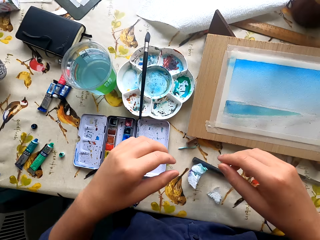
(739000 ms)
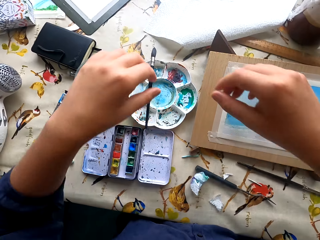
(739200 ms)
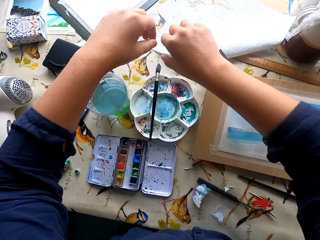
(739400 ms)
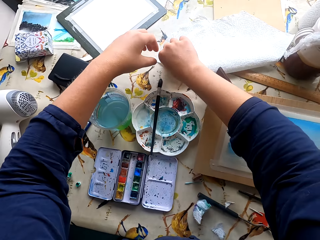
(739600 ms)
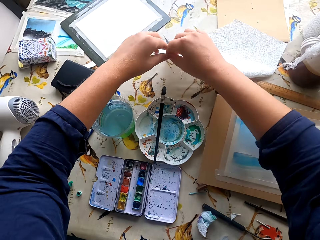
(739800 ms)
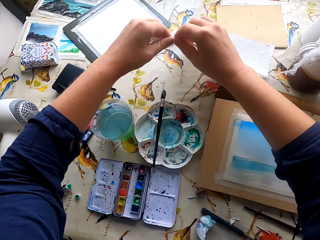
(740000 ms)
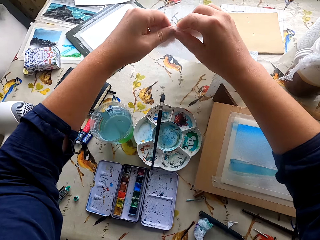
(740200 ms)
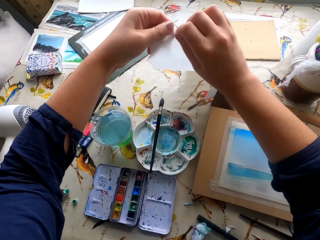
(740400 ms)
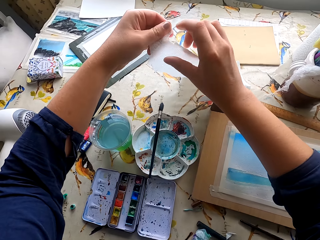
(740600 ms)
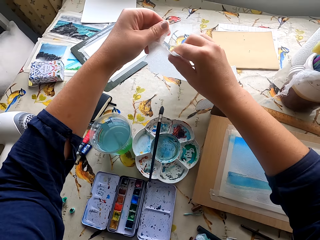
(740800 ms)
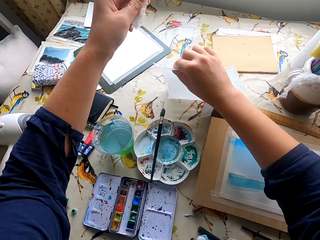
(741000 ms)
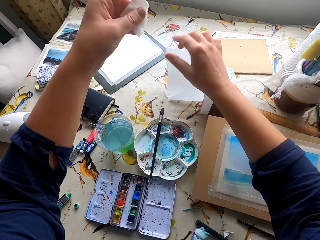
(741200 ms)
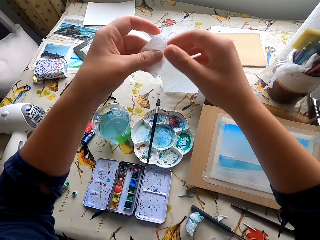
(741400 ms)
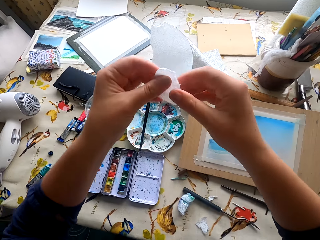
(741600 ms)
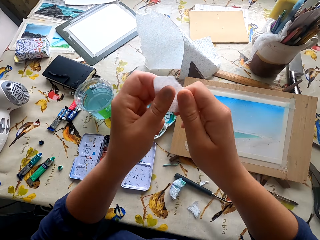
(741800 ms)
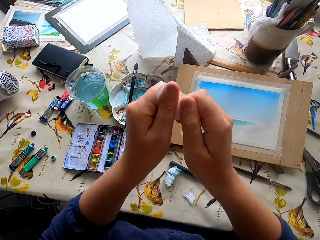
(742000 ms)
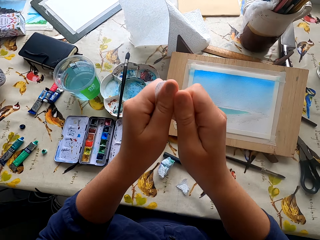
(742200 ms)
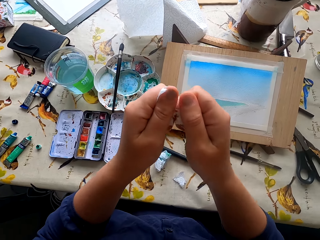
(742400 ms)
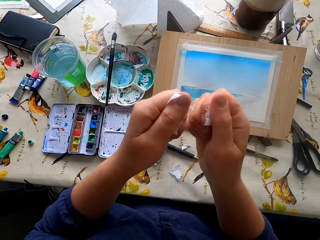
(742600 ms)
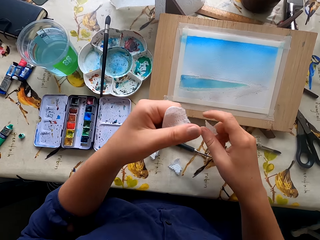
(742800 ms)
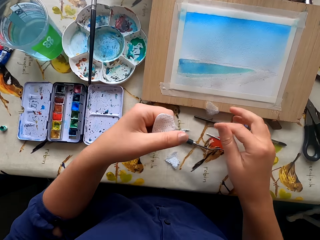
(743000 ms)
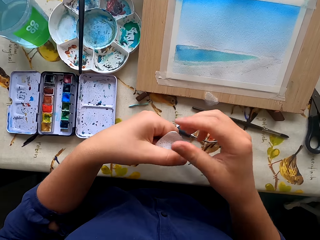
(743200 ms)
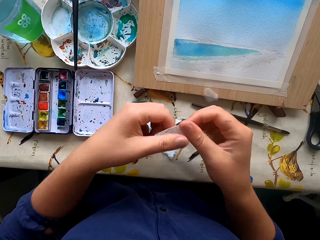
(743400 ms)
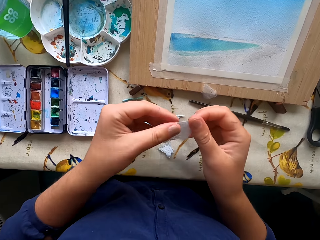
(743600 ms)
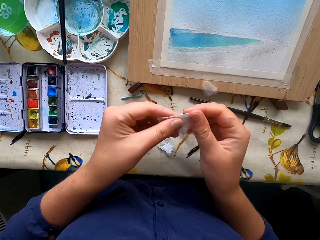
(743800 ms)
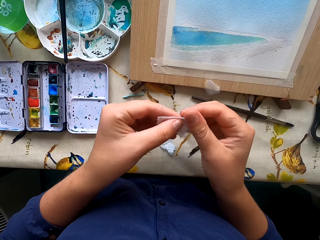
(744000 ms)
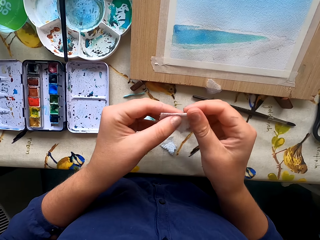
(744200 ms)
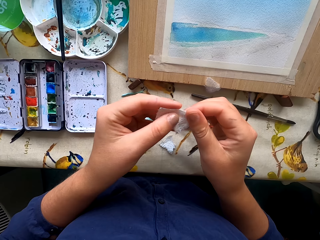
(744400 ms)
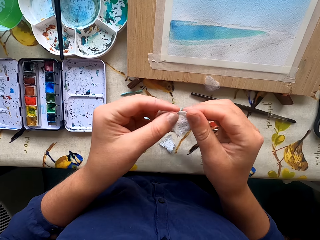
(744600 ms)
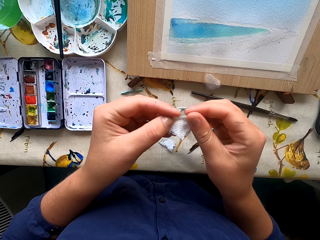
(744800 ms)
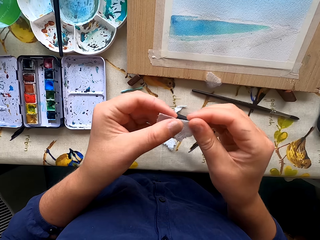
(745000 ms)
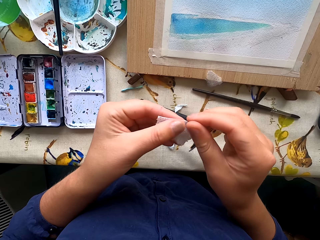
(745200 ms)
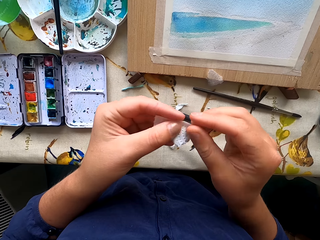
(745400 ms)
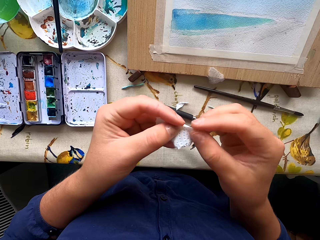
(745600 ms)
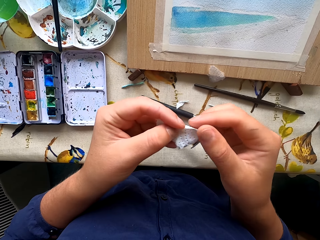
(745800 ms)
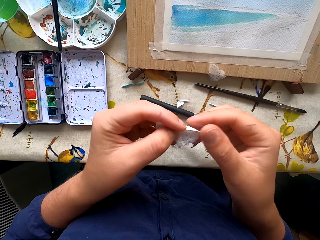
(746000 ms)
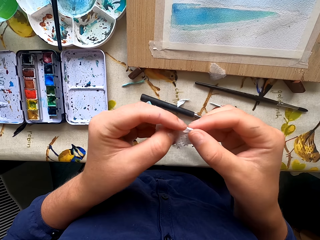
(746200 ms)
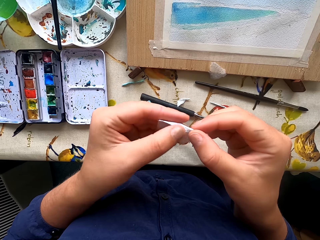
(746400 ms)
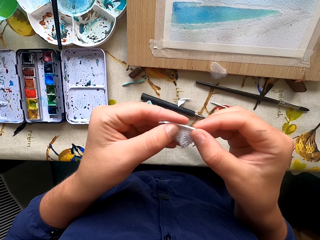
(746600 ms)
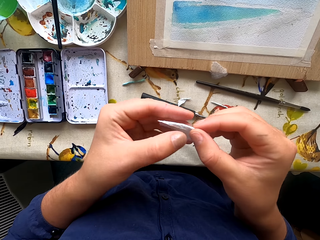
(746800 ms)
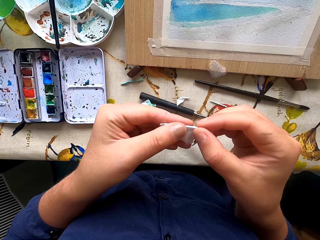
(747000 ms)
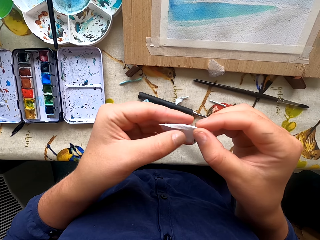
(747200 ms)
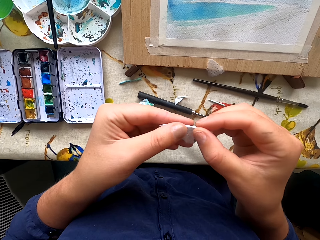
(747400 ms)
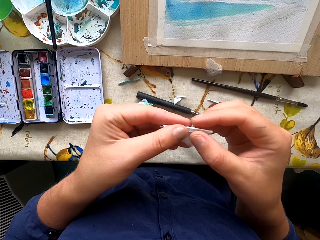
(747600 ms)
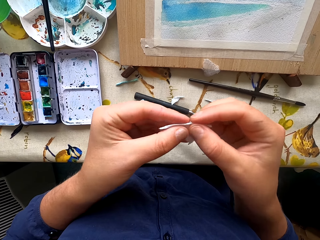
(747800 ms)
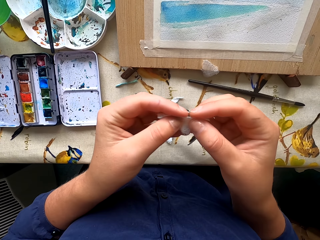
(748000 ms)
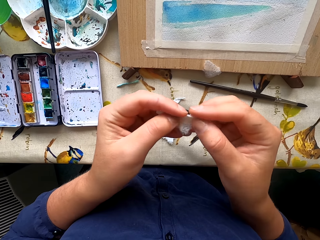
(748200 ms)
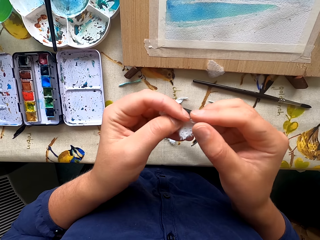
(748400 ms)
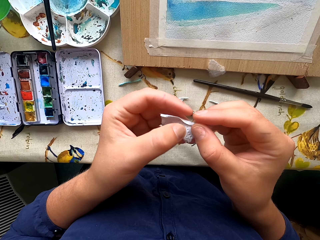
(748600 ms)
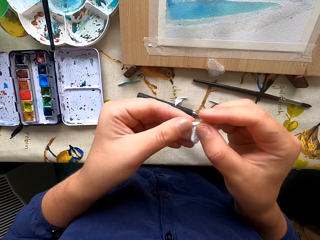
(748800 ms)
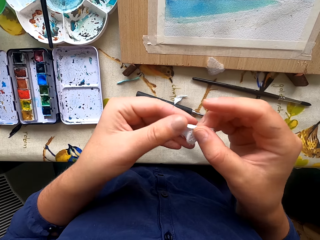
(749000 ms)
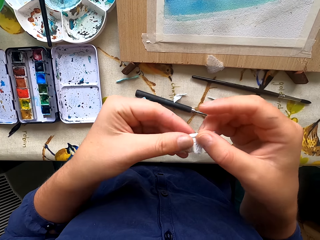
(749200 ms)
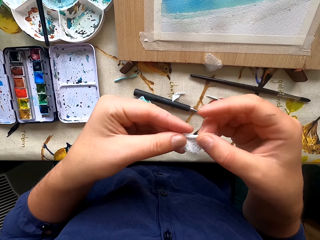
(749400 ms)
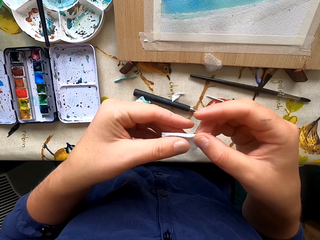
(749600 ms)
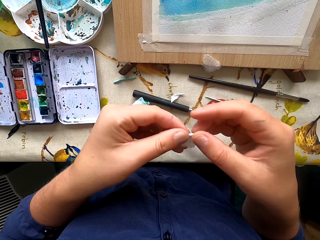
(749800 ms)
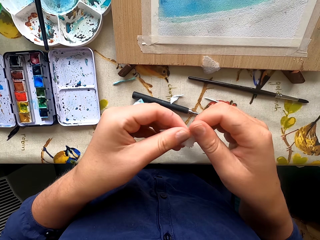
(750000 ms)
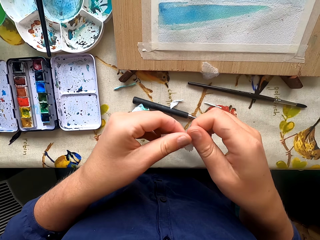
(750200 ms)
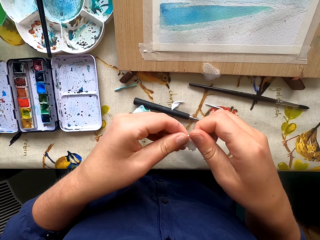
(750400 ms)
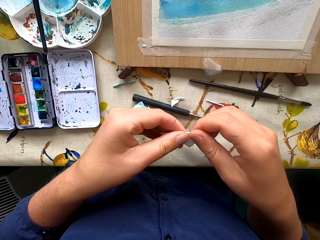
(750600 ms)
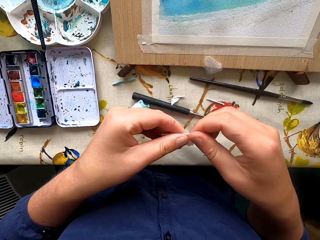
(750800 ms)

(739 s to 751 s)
The camera wearer picks up a wipe or tissue from the table. They cut the tissue. They cut it again. They drop the cut piece. They fold the tissue. They roll the wipe.

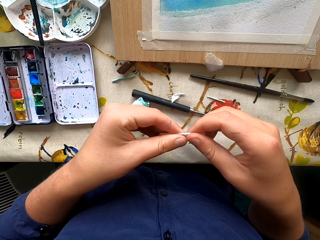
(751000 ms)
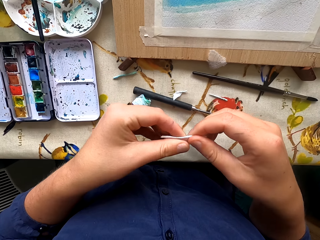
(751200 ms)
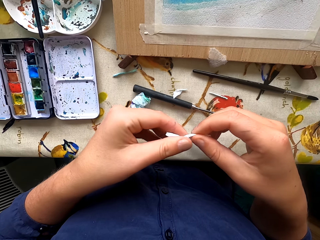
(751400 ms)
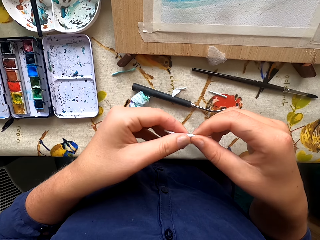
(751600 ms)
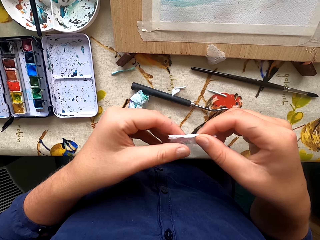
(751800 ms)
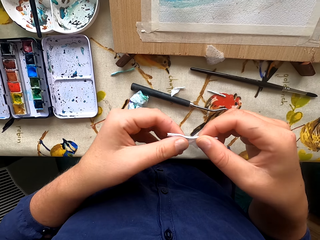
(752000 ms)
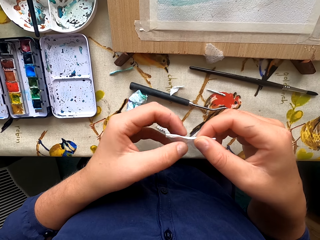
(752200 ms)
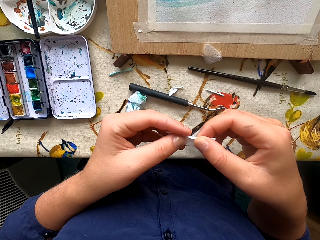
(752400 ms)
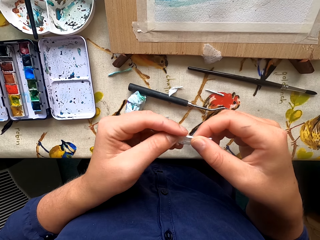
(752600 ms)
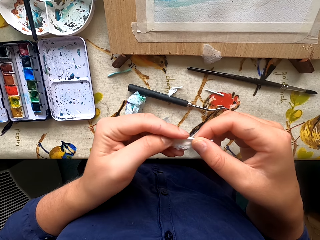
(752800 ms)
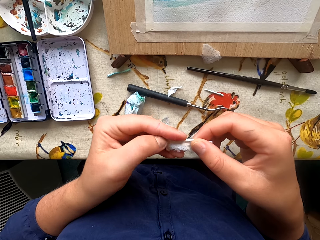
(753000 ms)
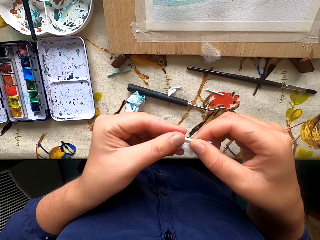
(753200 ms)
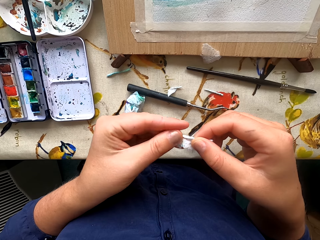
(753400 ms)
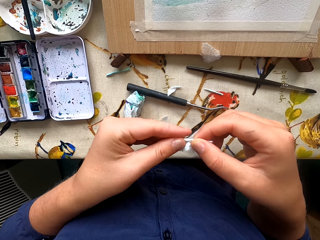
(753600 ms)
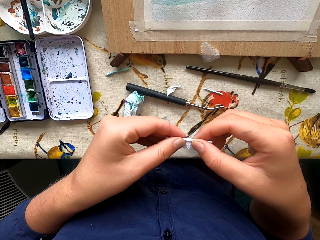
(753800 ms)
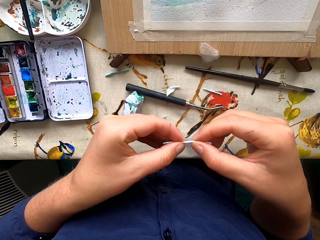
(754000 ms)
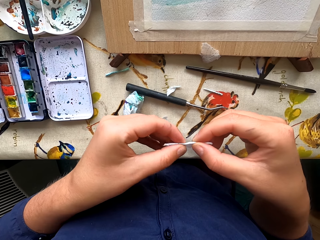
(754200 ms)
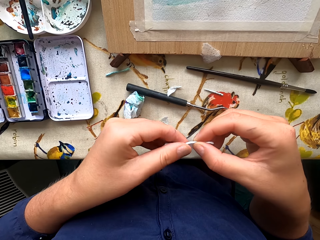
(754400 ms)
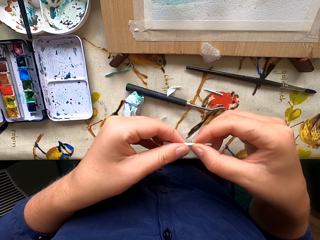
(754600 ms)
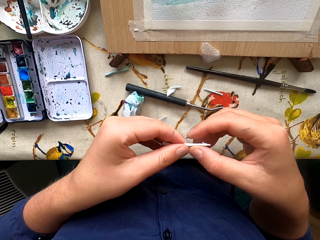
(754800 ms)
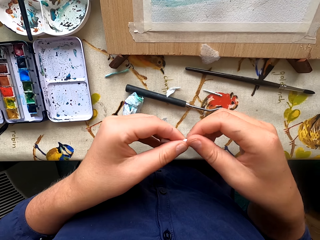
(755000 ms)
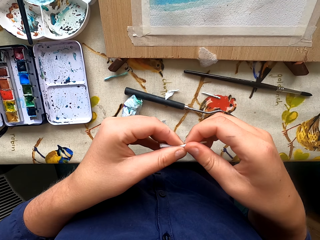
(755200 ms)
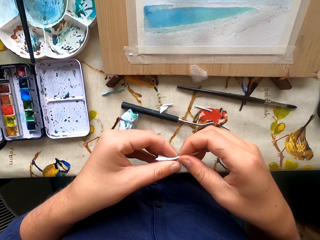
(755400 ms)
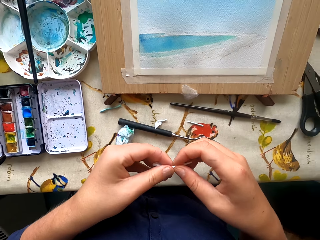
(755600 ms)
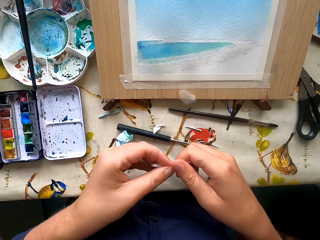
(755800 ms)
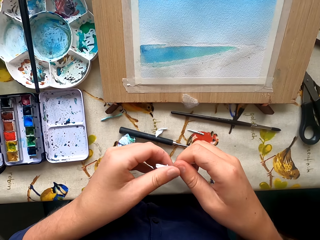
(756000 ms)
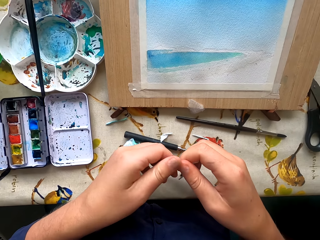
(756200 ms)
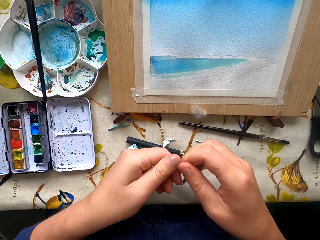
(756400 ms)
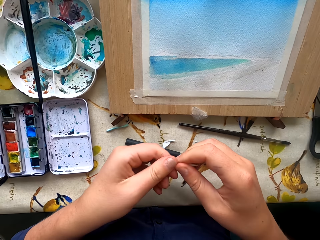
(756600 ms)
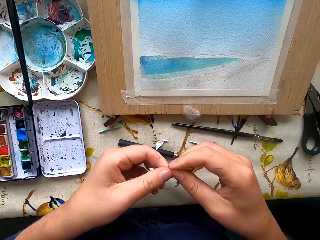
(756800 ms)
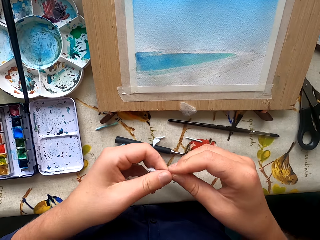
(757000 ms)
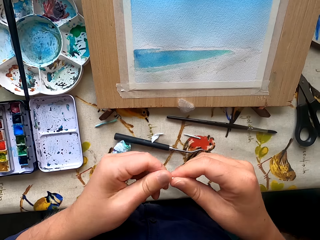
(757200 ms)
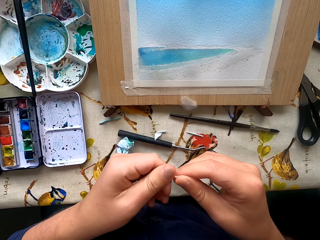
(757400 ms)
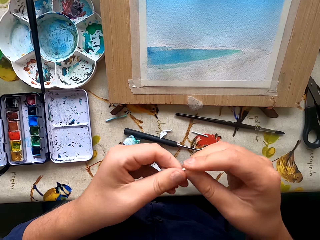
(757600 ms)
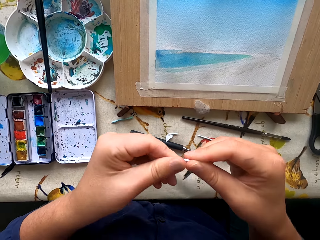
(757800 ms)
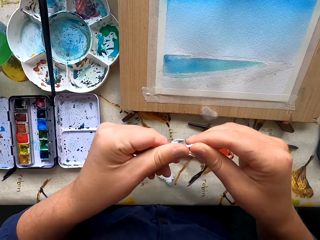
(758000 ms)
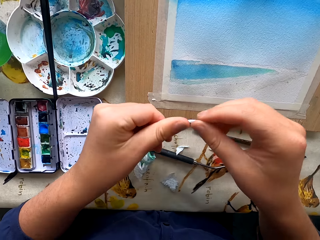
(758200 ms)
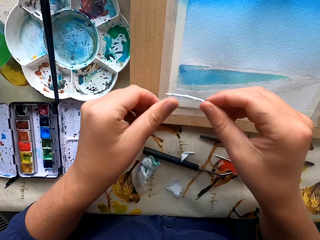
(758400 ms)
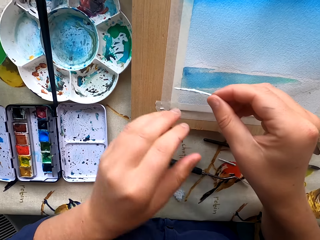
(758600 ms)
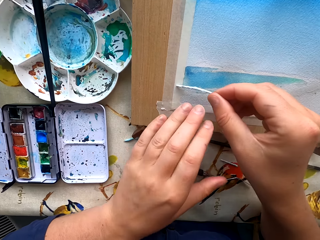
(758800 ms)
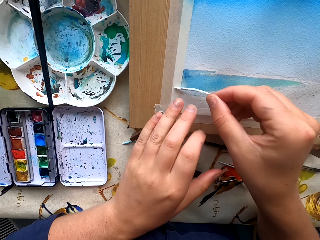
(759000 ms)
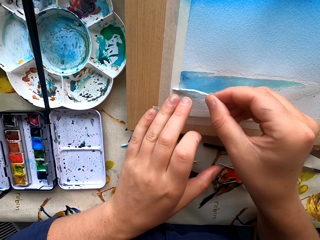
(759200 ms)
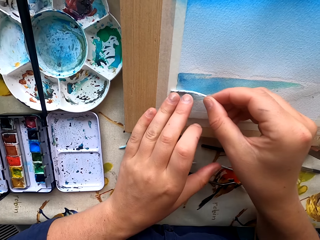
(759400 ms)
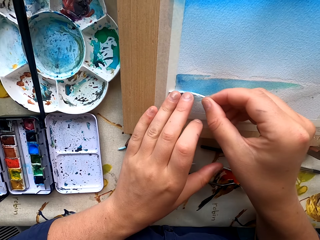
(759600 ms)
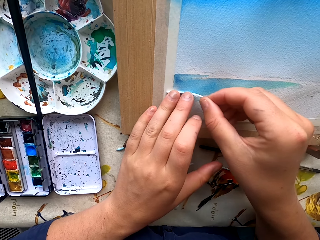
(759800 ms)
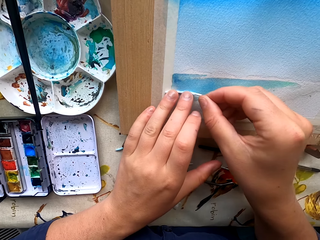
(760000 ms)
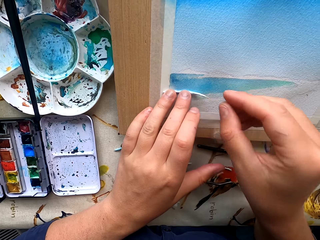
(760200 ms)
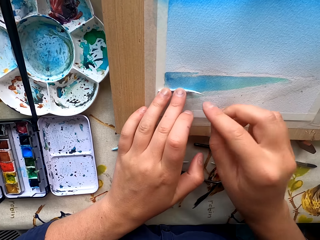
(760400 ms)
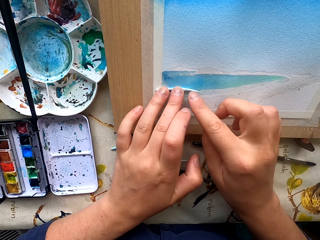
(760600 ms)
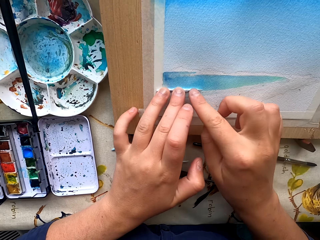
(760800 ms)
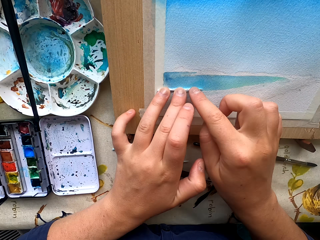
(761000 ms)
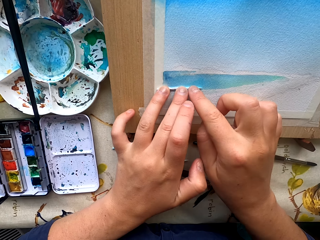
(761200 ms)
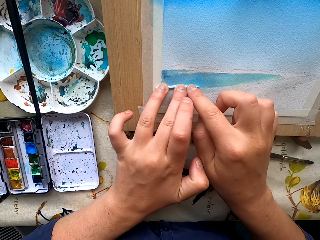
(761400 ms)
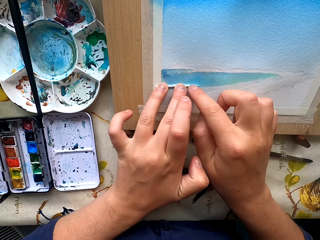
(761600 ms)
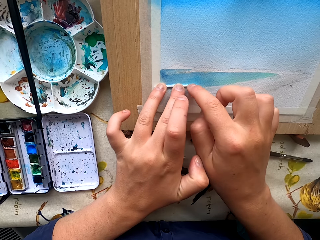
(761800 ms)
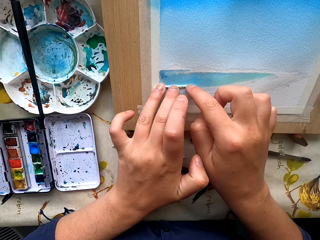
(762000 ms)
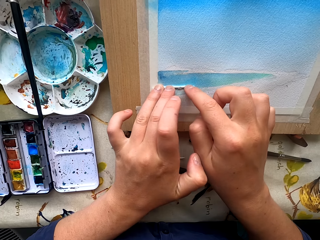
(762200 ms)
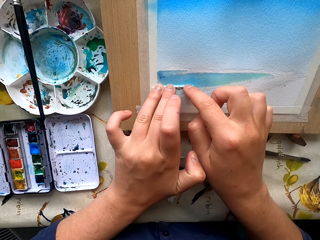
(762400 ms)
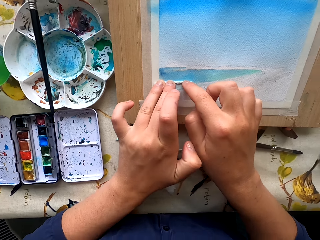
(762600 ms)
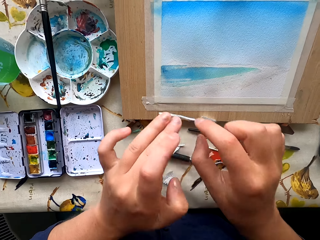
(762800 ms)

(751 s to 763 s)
The camera wearer dries the paint with the wipe.
